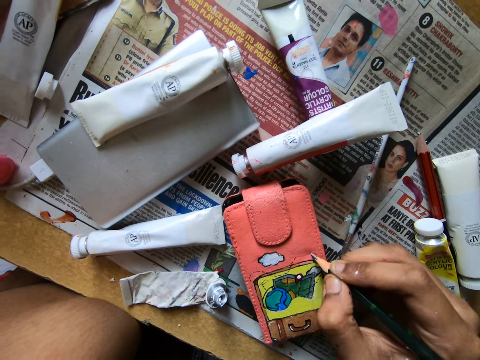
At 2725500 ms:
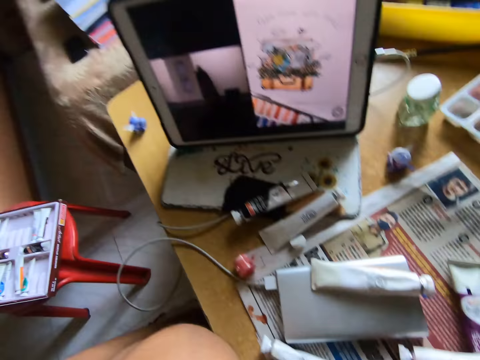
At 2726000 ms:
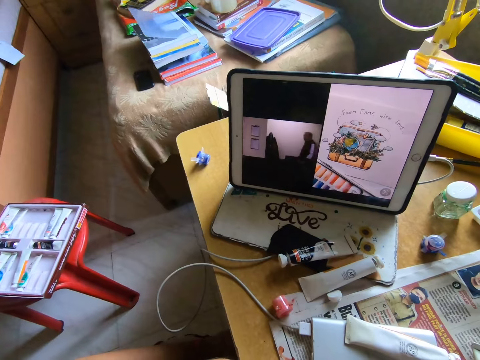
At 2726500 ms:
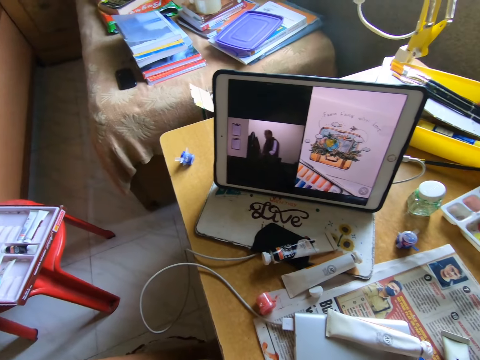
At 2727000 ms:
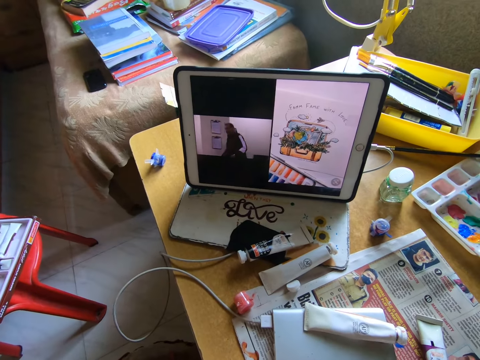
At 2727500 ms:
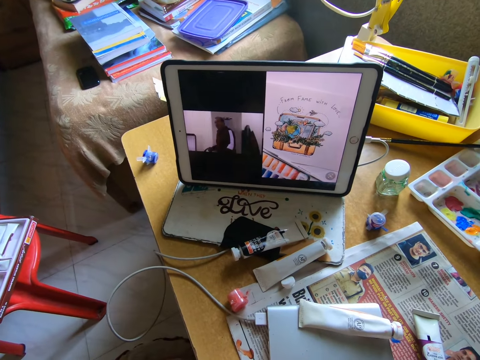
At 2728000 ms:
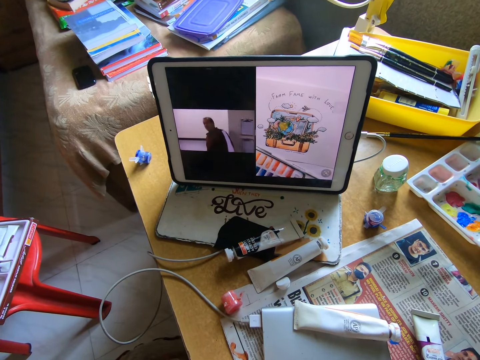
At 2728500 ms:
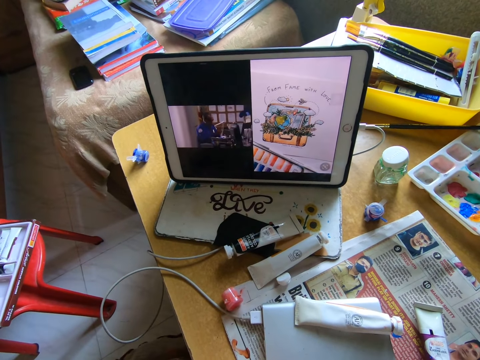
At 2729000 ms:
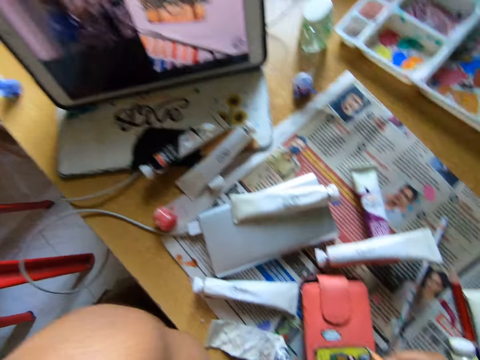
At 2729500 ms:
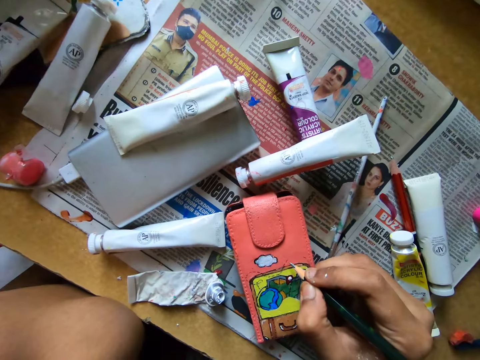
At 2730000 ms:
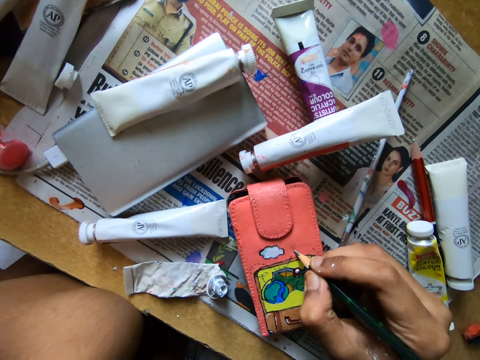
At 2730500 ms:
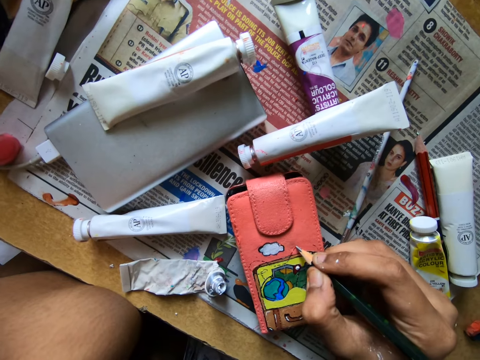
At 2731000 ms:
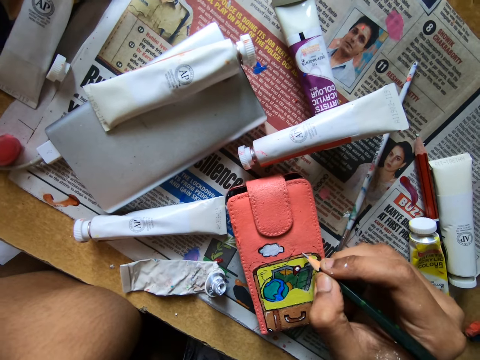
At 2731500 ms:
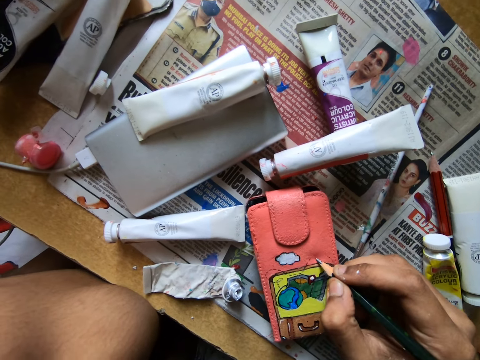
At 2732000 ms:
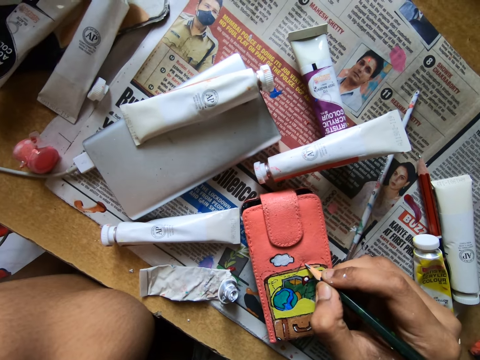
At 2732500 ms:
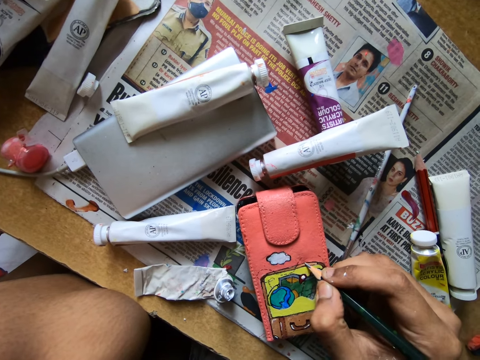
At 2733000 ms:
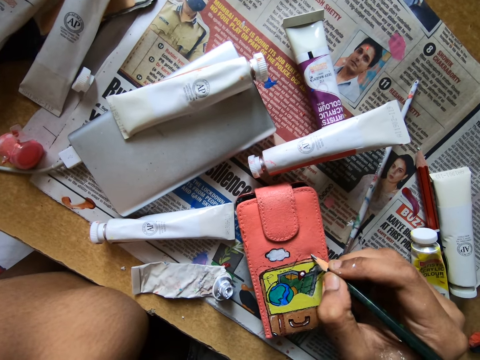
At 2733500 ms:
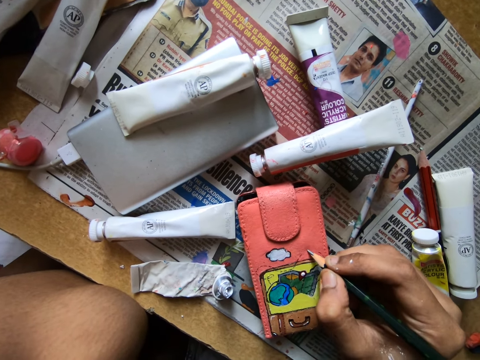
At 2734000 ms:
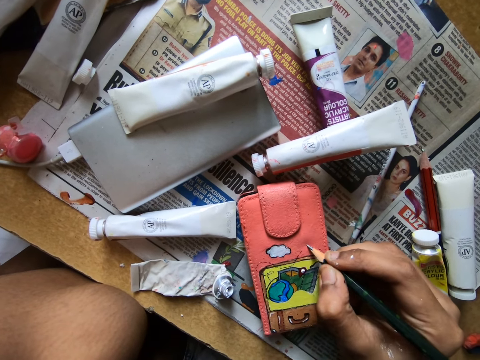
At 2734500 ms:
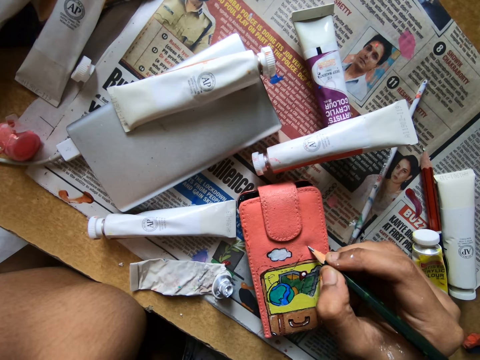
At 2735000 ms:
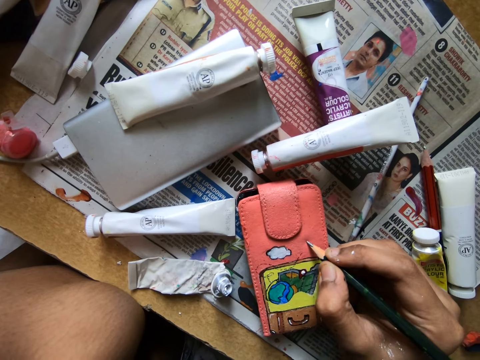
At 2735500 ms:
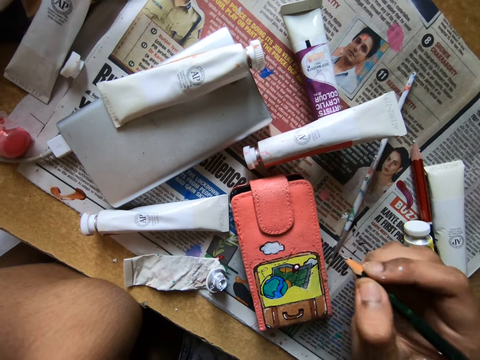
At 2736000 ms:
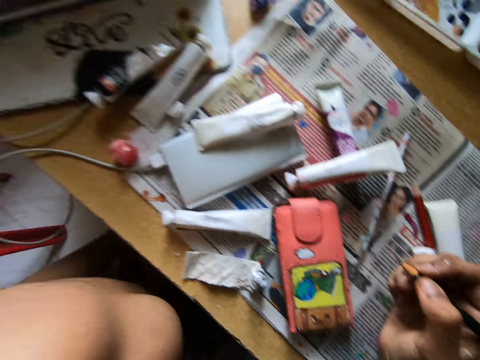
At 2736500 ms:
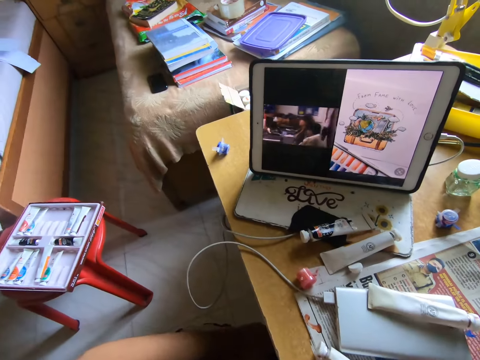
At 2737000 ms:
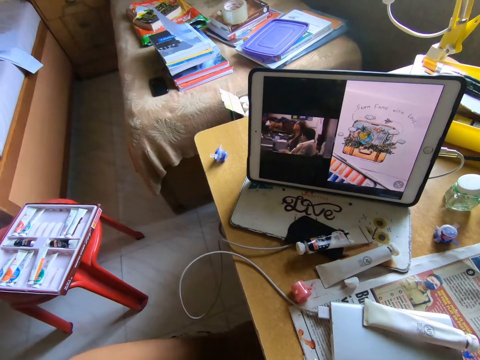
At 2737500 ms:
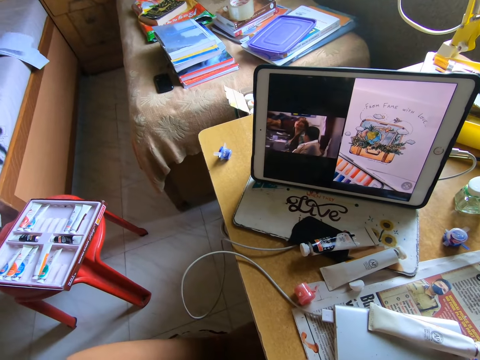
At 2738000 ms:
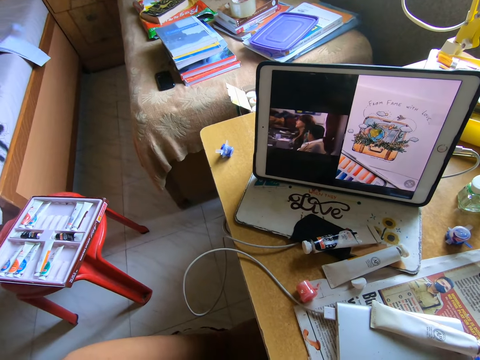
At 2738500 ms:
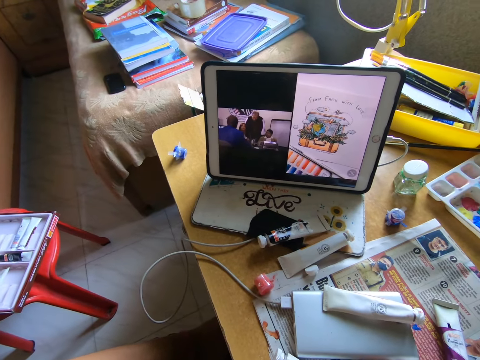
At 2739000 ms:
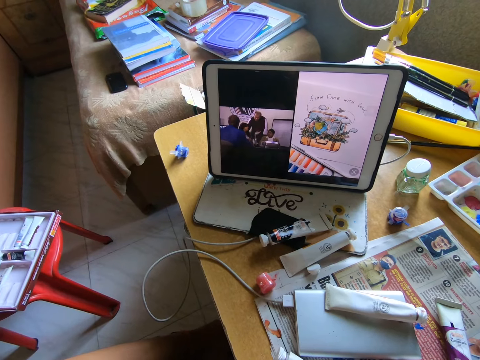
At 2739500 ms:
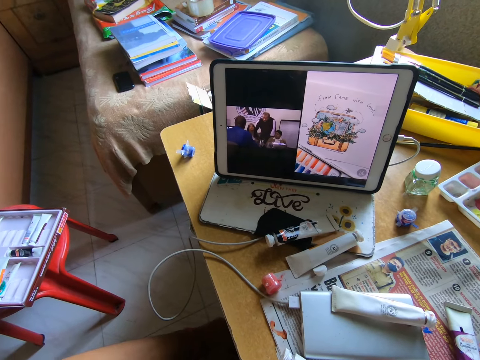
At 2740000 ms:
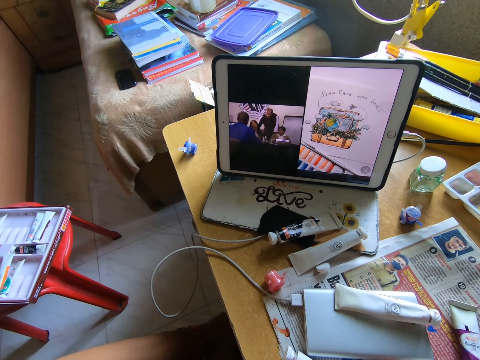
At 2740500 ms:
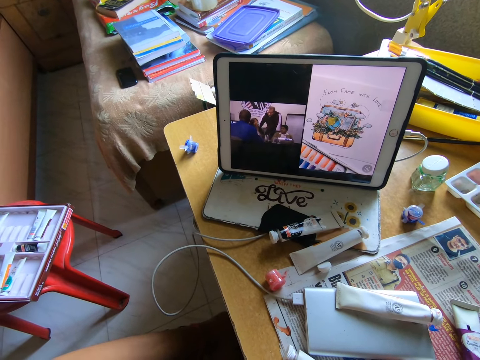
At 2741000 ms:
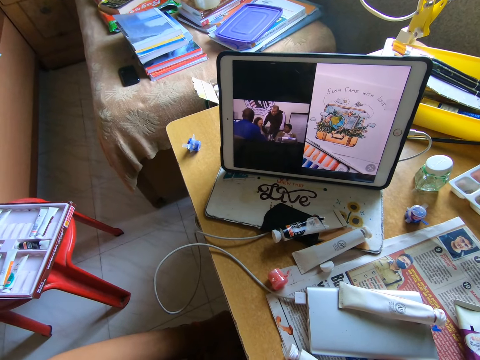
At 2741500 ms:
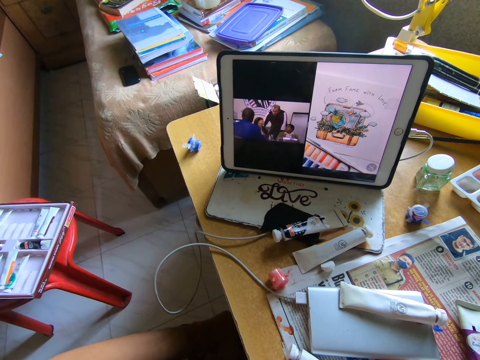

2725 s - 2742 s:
The camera wearer looks at a tablet on the table. They write on a wallet with a pencil. They look at the tablet on the table.

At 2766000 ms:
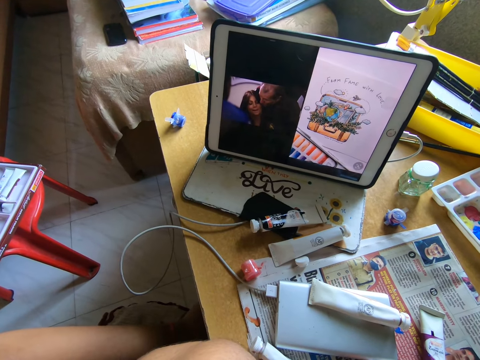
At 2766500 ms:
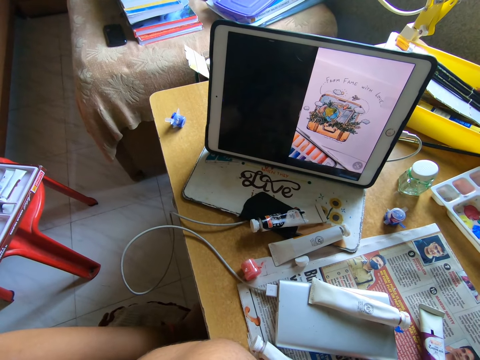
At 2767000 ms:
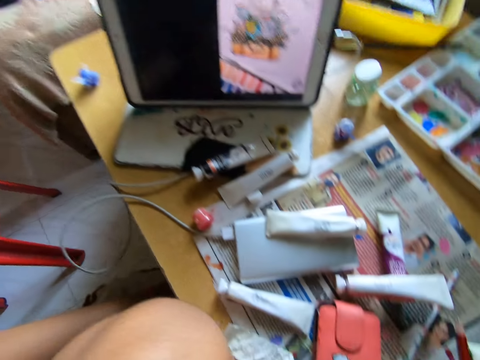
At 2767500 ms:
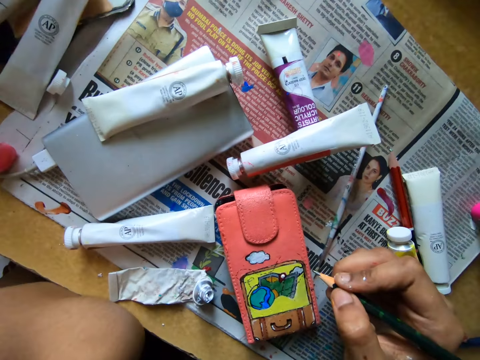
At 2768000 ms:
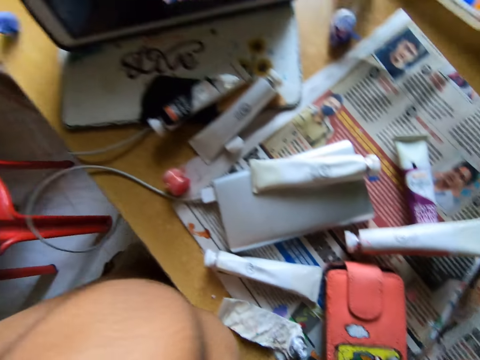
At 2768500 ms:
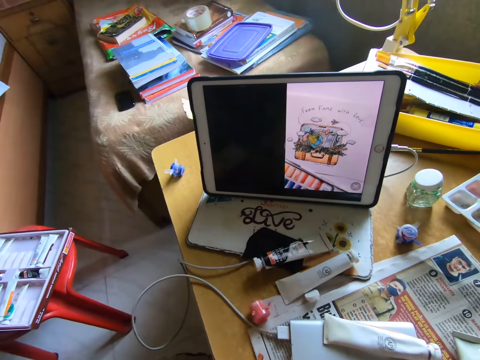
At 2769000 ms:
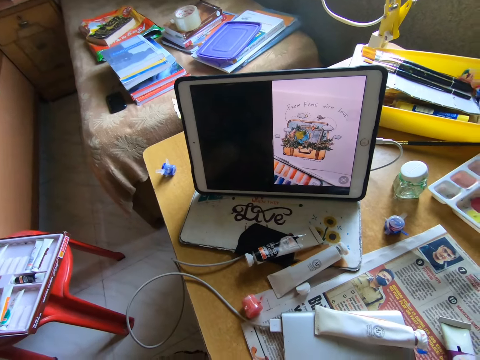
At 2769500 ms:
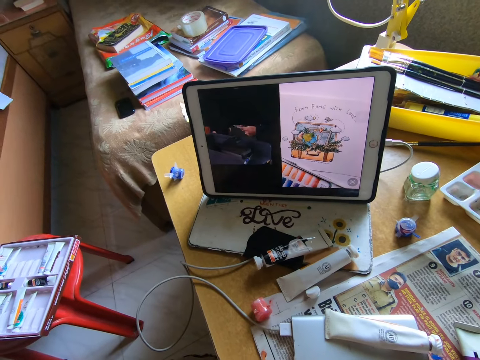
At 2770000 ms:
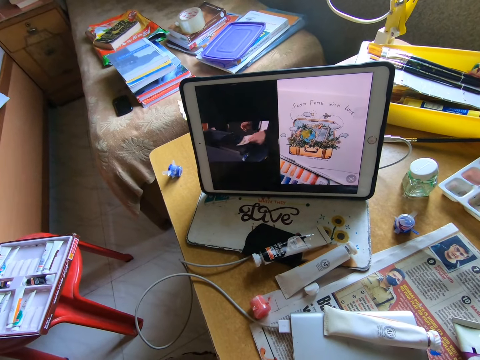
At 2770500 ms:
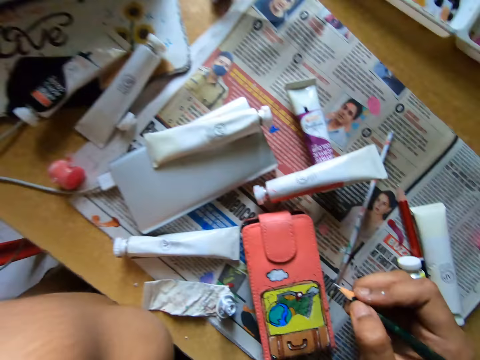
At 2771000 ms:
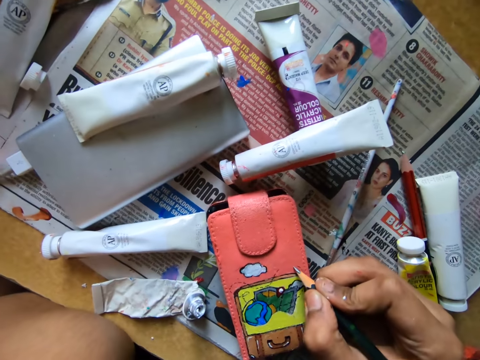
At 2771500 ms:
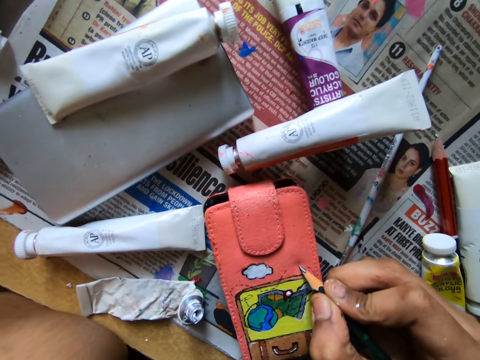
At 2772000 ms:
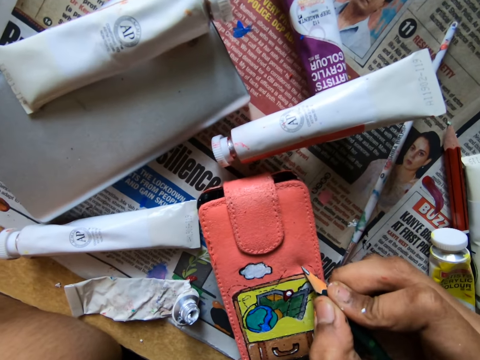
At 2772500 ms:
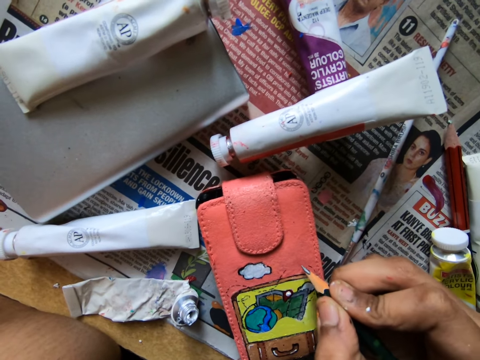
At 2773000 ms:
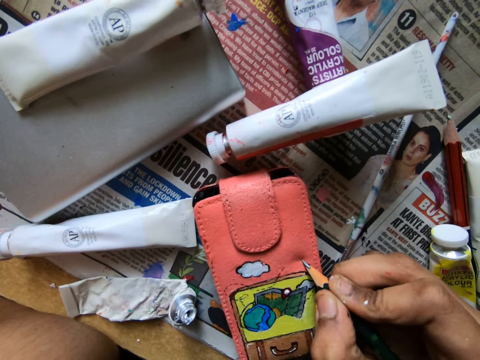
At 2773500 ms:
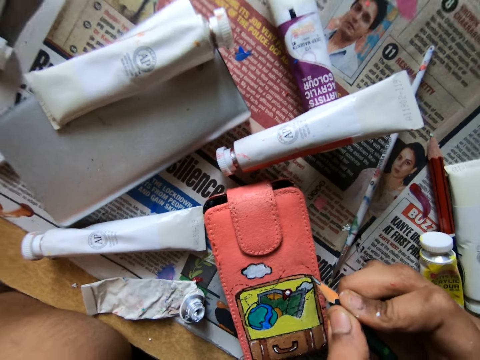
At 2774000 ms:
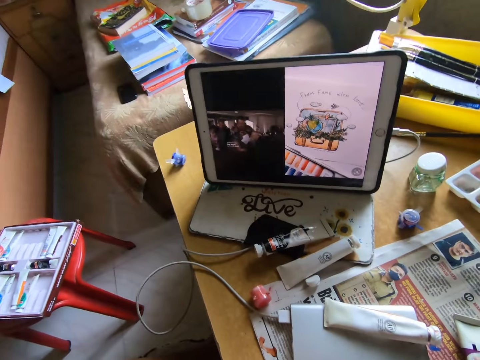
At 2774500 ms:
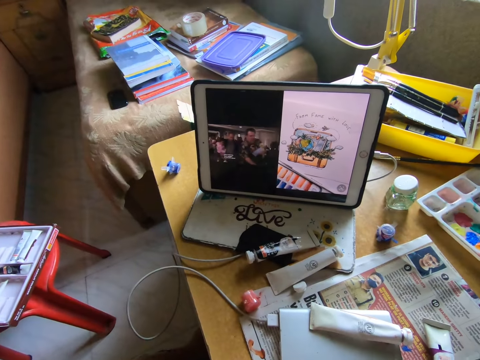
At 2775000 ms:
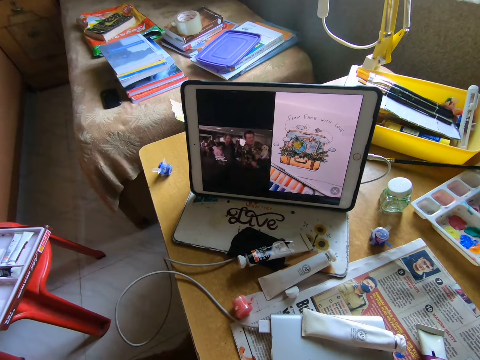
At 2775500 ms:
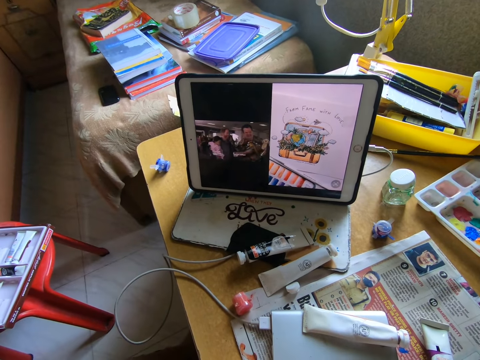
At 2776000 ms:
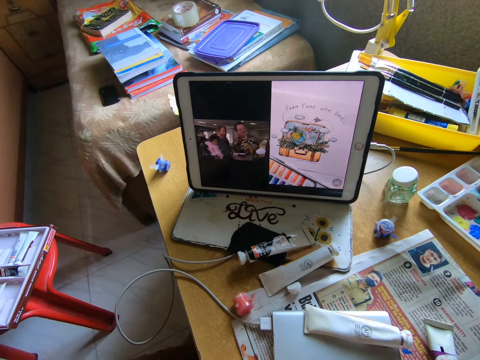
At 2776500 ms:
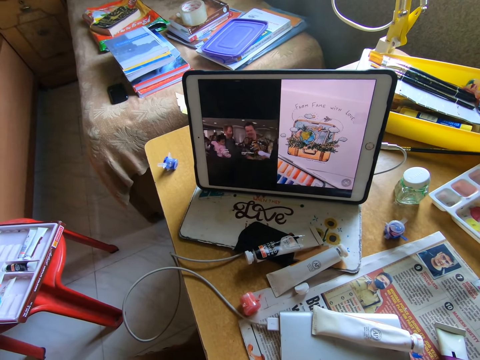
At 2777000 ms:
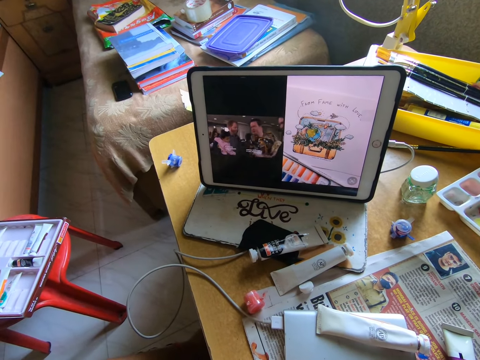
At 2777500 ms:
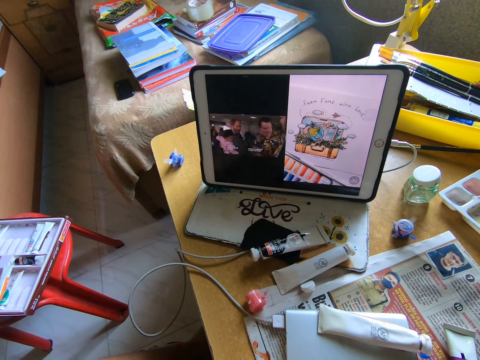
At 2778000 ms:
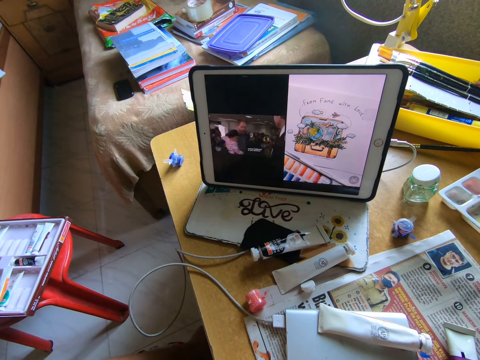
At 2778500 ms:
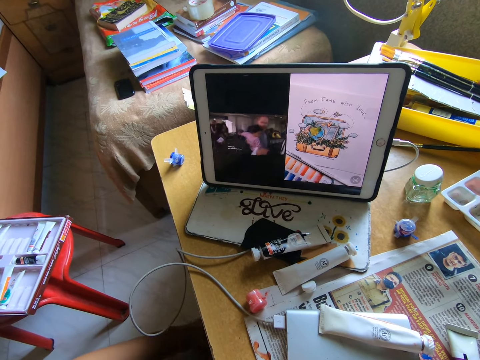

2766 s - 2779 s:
The camera wearer looks at a wallet. They look at a tablet on the table. They write on the wallet with a pencil. They look at the tablet on the table.
